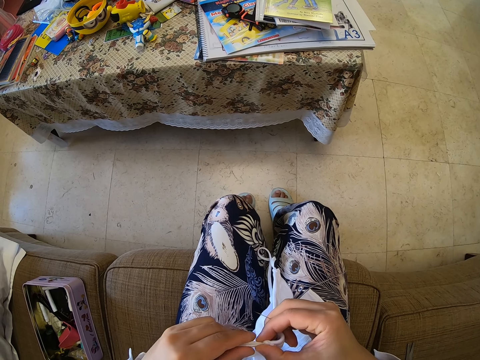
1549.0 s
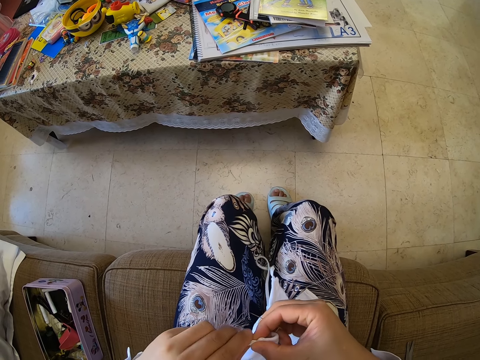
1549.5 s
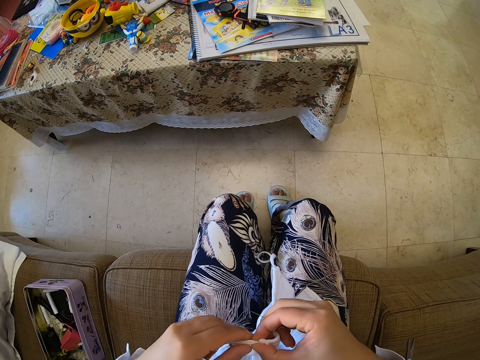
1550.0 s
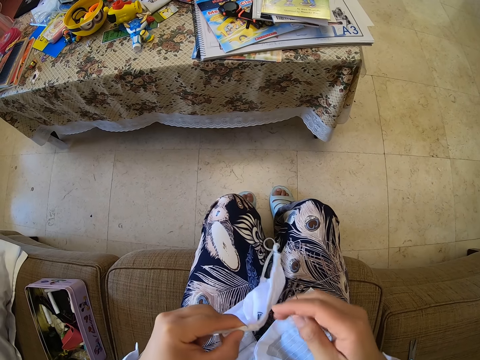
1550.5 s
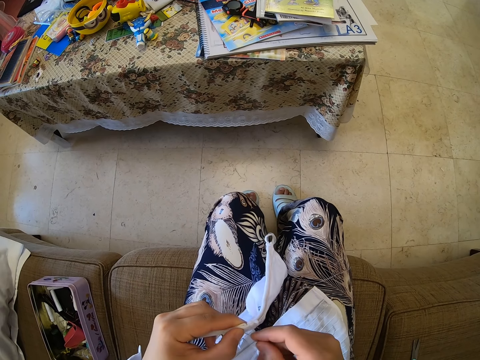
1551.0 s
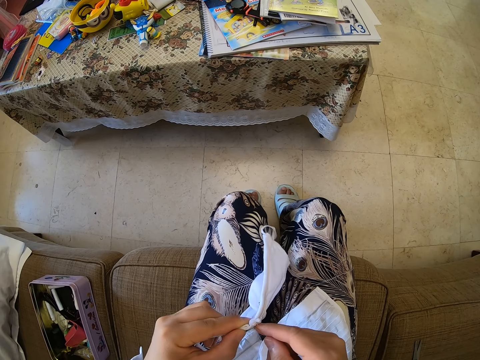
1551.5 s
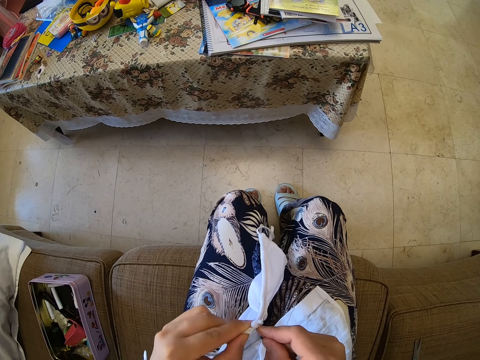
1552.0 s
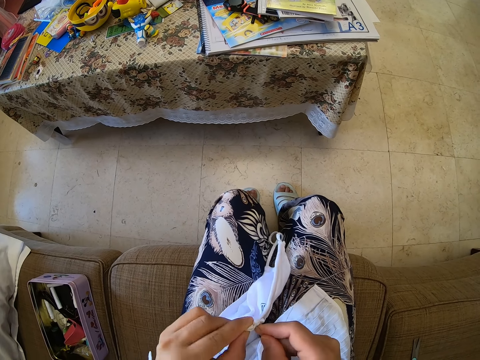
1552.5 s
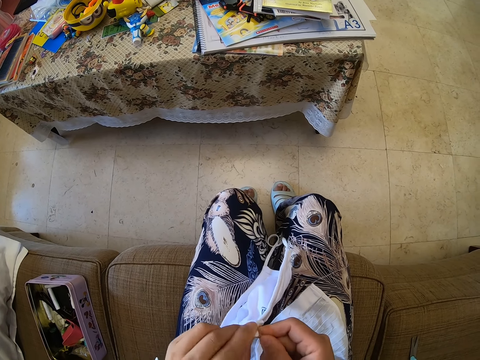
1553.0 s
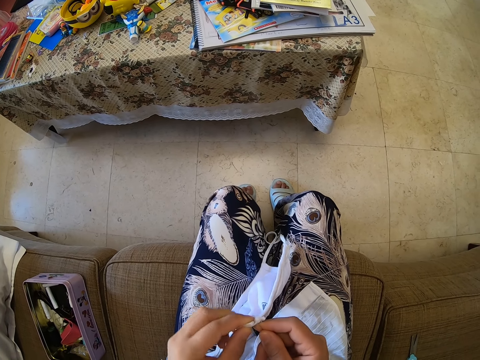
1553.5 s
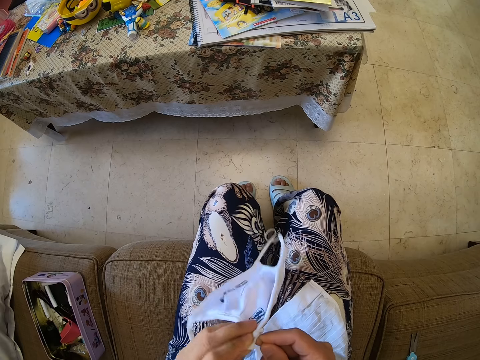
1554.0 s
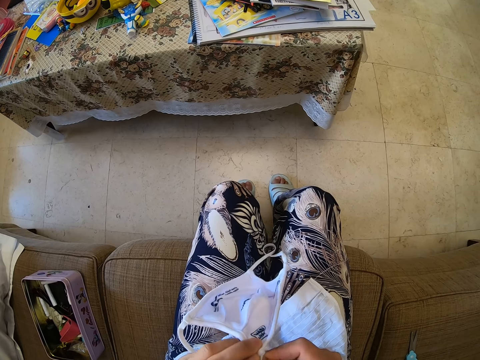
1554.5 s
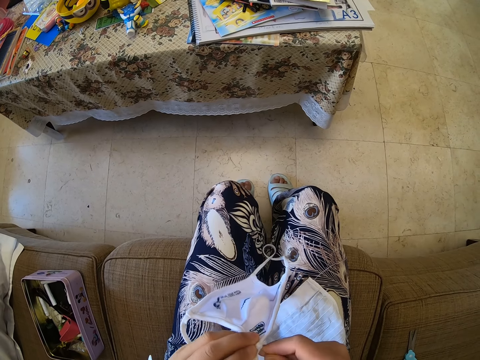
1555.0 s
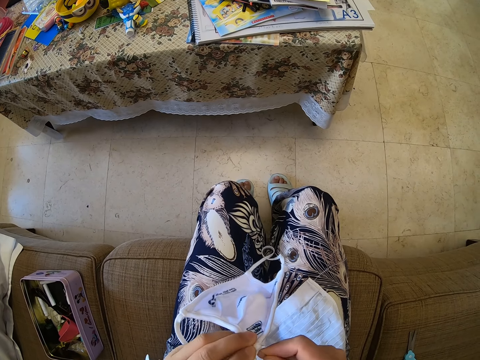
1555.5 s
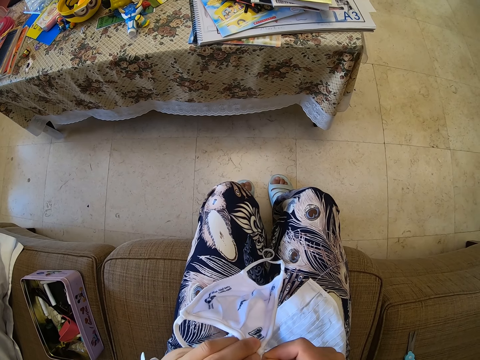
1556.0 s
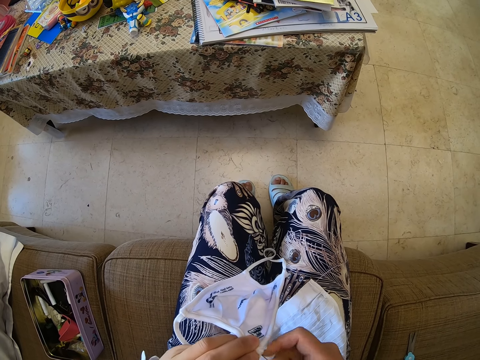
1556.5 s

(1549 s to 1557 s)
The camera wearer stitches the mask with a needle.

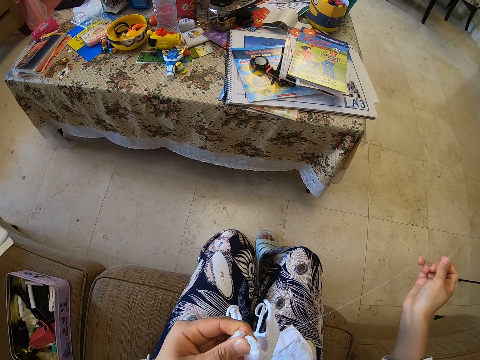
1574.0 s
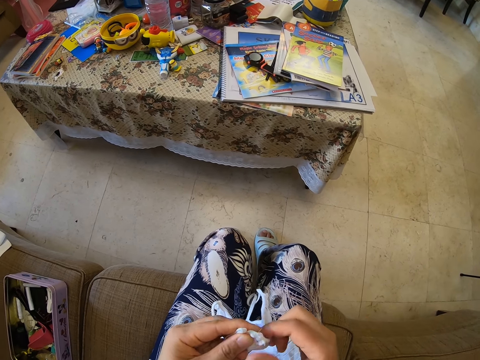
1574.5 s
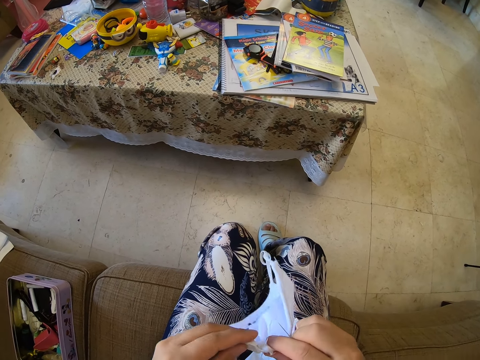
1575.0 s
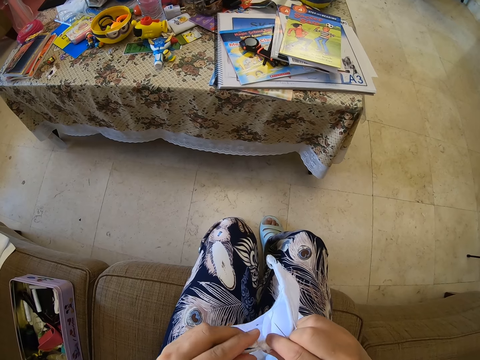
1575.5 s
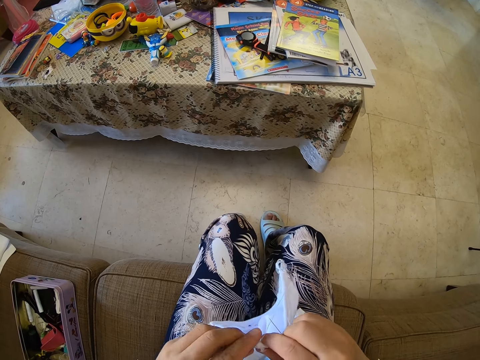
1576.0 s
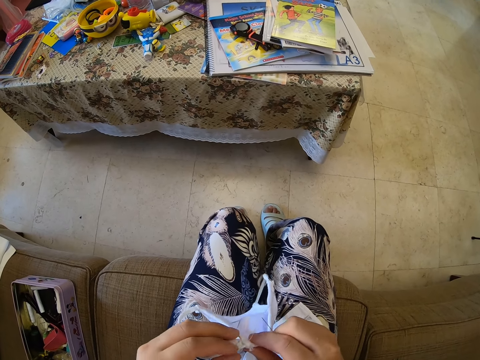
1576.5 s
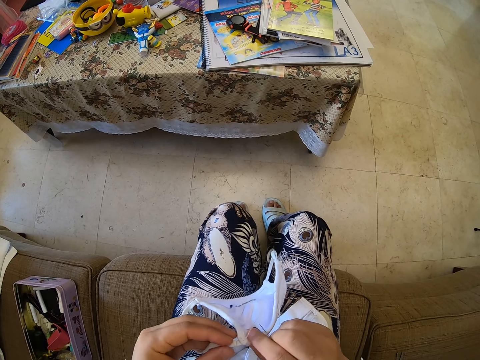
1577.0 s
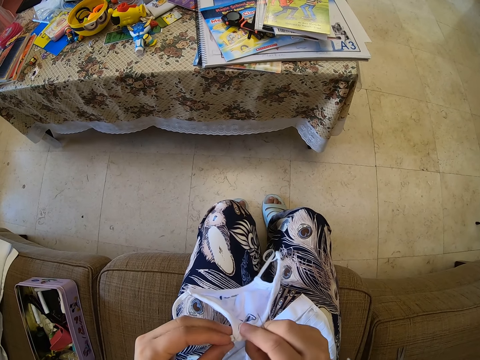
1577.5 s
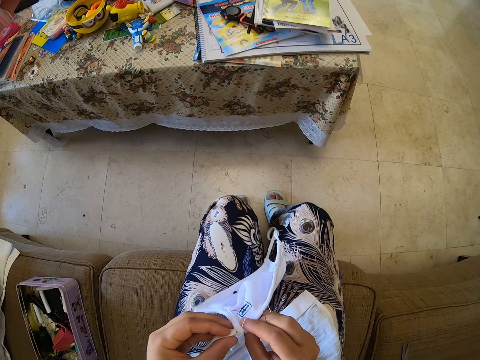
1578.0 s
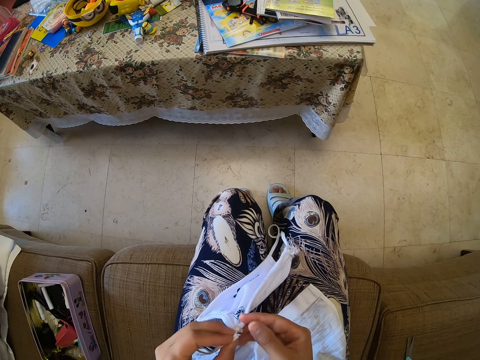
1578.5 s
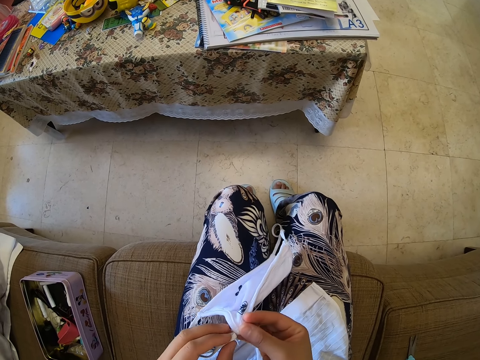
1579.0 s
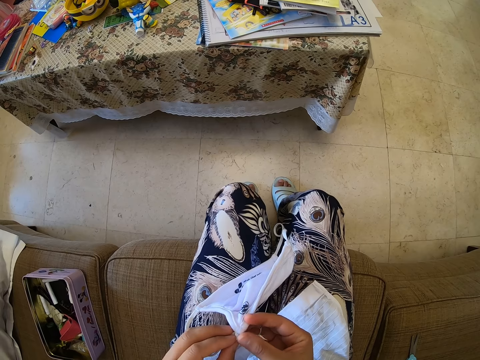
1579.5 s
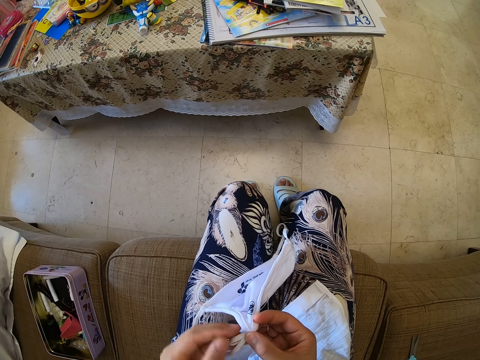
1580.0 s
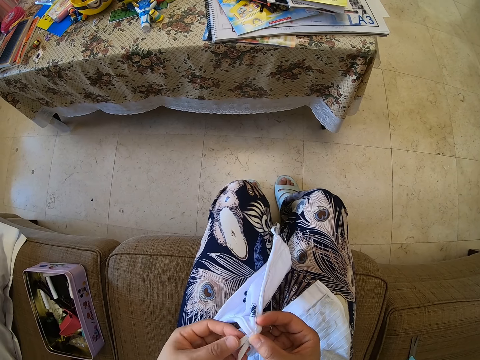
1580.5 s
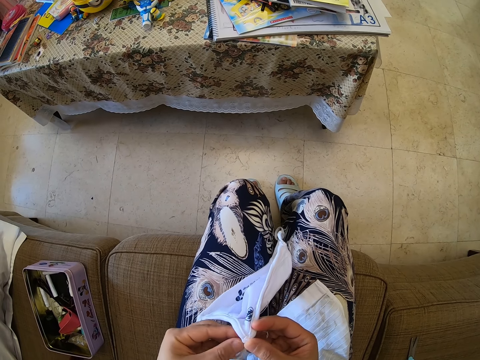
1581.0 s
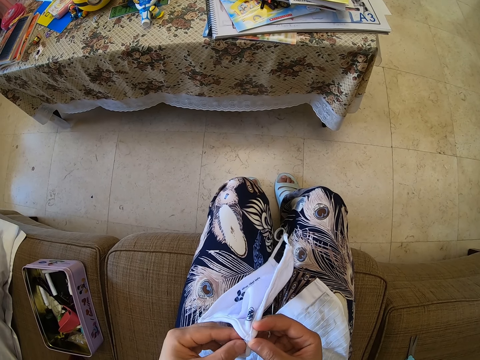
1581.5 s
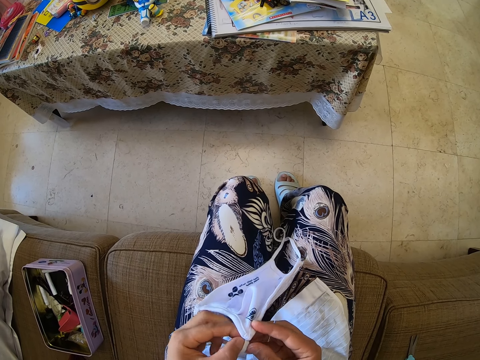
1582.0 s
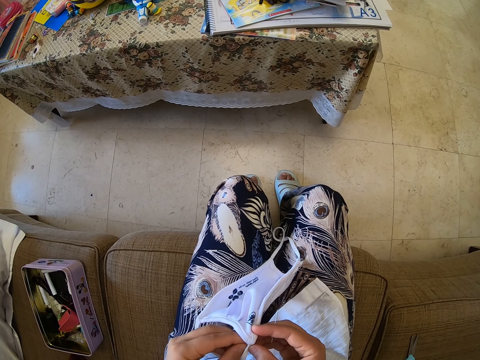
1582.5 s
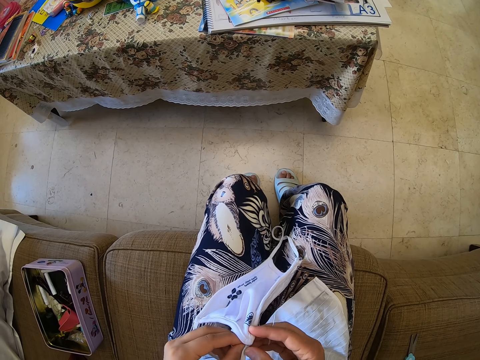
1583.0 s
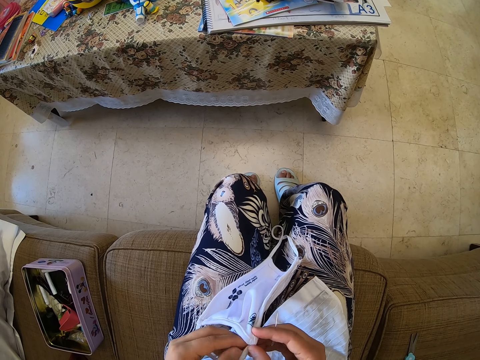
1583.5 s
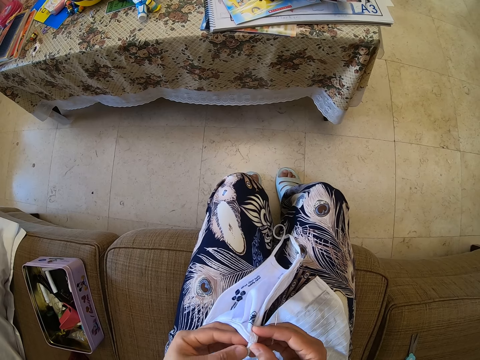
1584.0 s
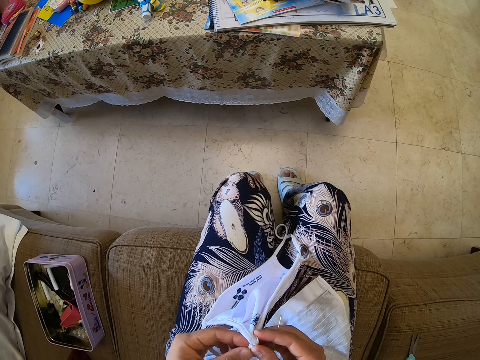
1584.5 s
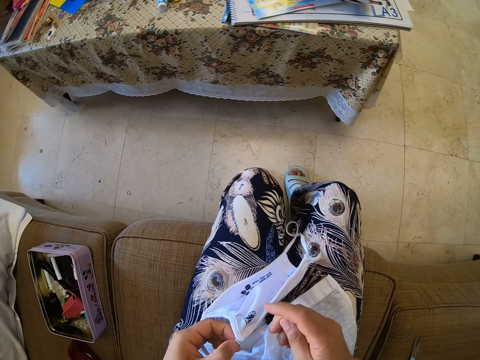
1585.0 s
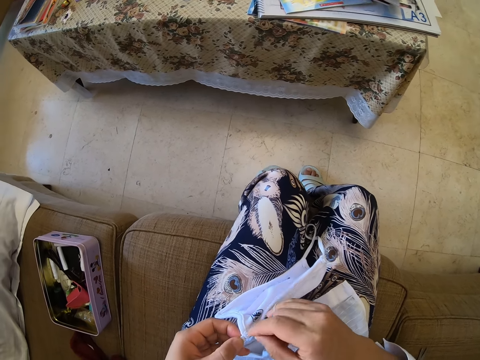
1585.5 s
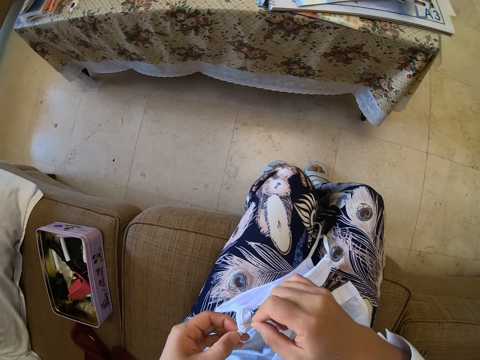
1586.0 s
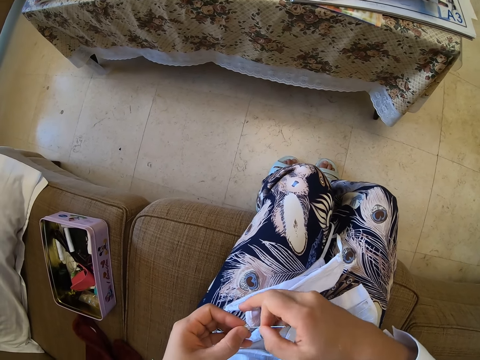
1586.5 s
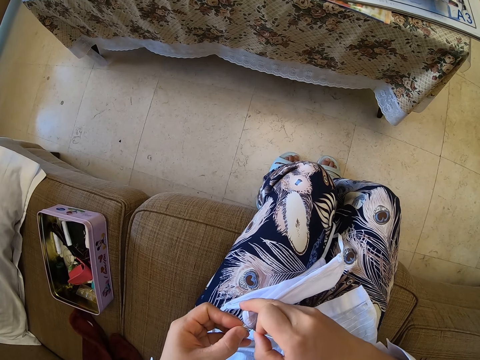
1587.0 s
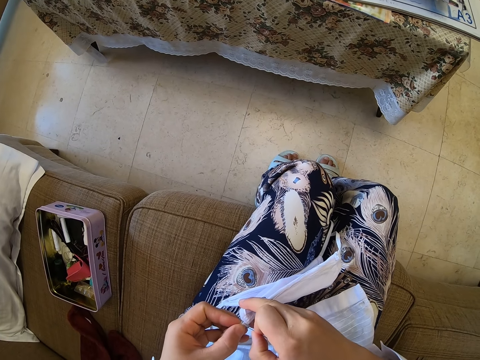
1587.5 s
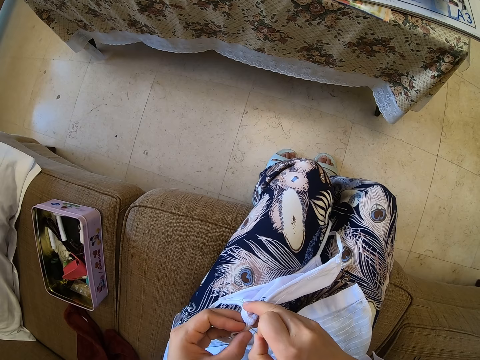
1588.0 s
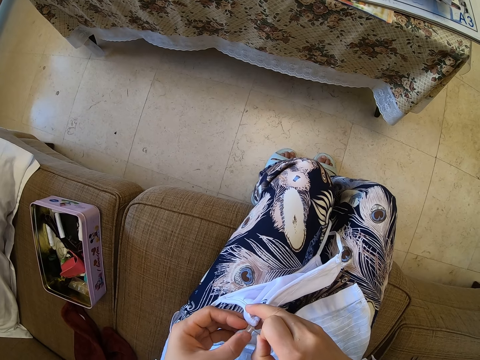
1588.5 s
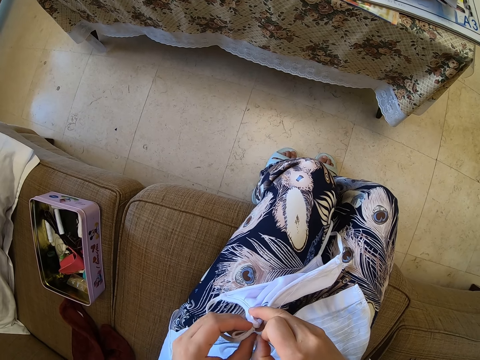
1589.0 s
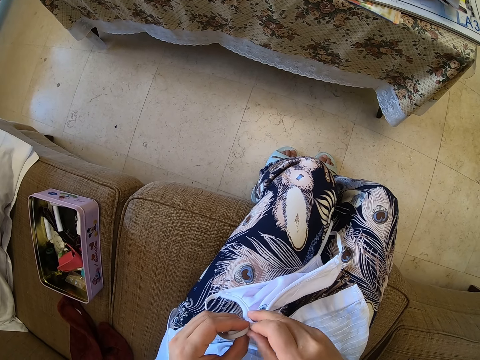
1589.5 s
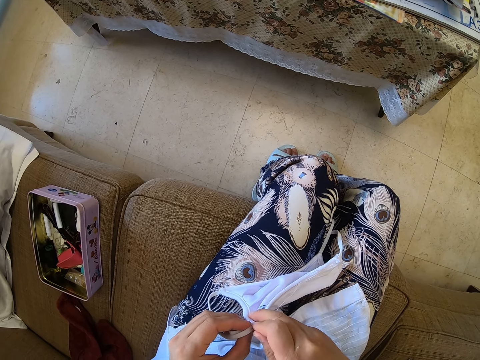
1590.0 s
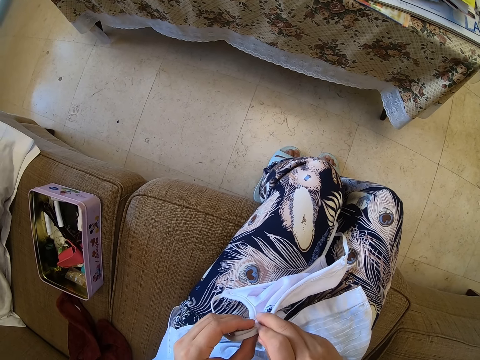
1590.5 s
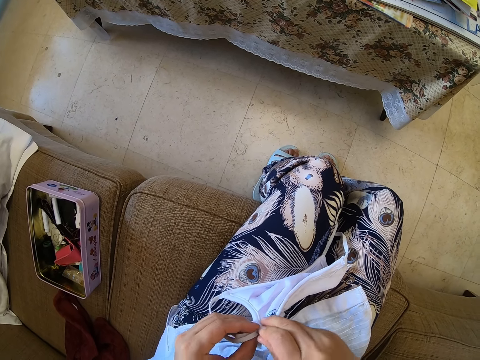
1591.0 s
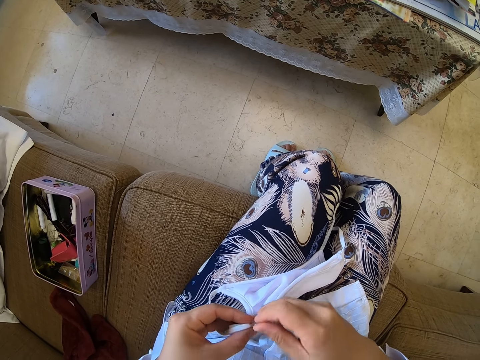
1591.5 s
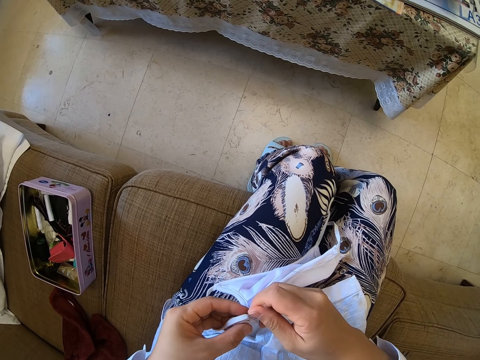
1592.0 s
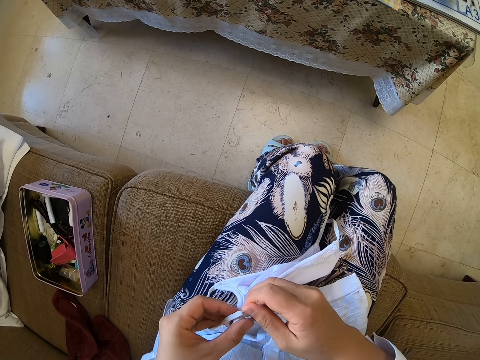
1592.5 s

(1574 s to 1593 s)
The camera wearer checks the mask. They stitch the mask with a needle.
